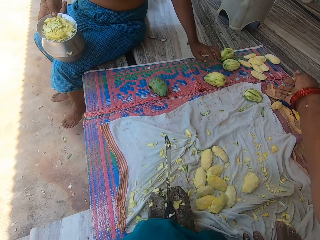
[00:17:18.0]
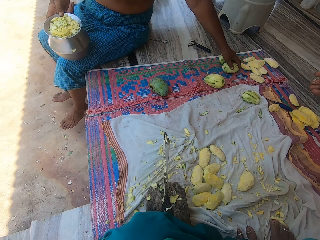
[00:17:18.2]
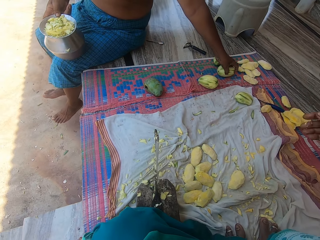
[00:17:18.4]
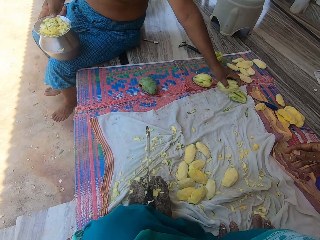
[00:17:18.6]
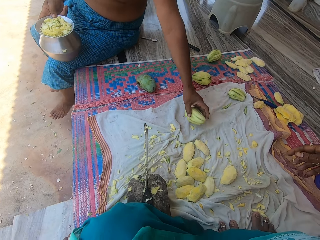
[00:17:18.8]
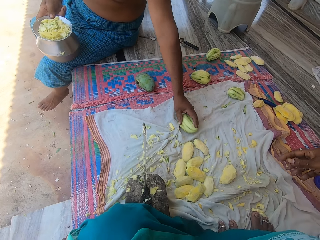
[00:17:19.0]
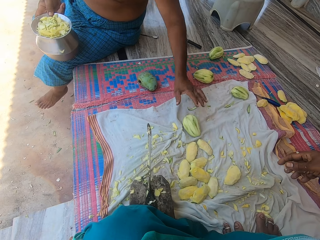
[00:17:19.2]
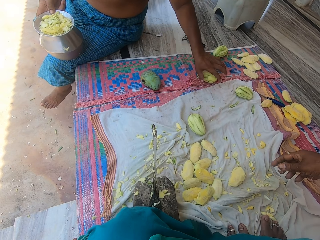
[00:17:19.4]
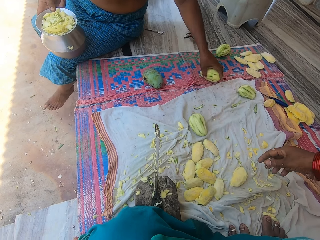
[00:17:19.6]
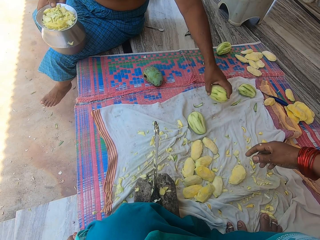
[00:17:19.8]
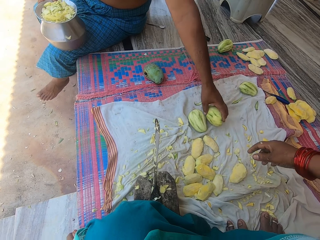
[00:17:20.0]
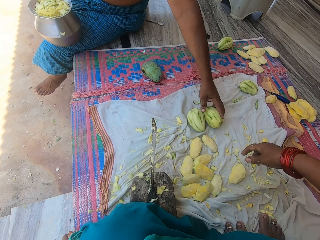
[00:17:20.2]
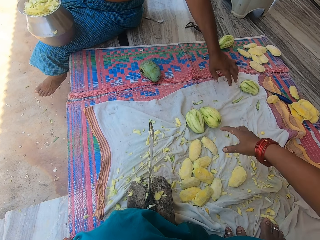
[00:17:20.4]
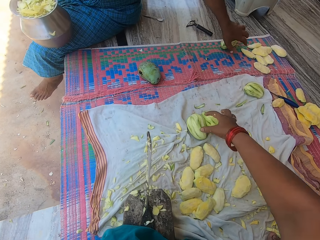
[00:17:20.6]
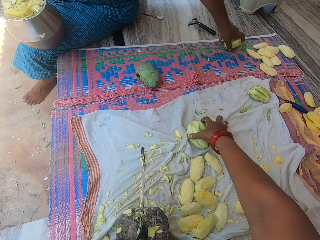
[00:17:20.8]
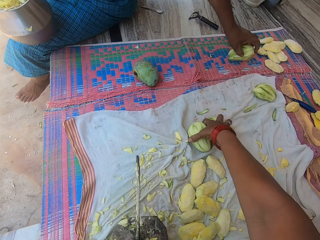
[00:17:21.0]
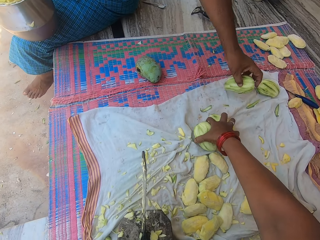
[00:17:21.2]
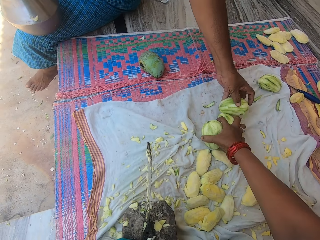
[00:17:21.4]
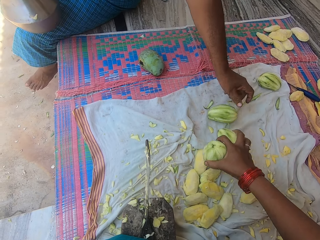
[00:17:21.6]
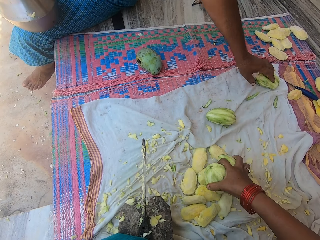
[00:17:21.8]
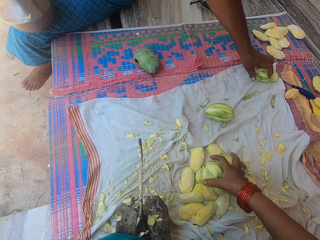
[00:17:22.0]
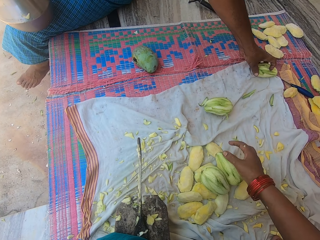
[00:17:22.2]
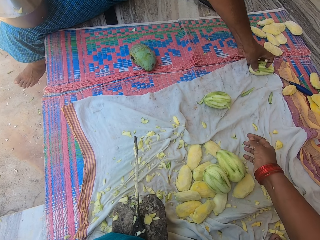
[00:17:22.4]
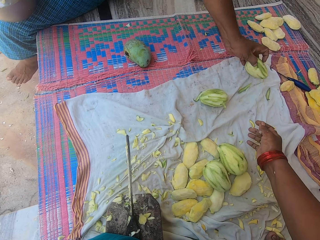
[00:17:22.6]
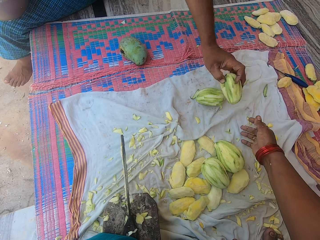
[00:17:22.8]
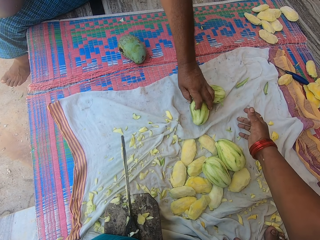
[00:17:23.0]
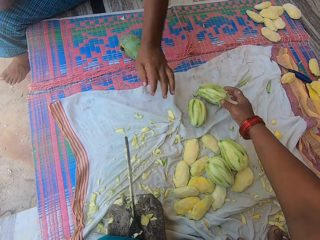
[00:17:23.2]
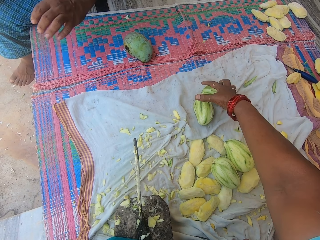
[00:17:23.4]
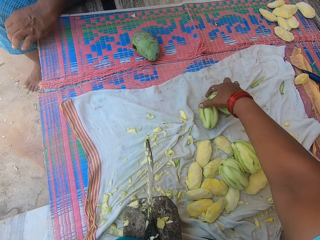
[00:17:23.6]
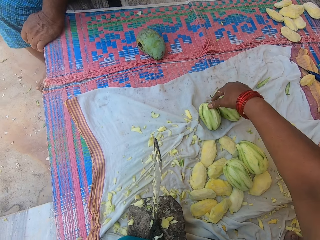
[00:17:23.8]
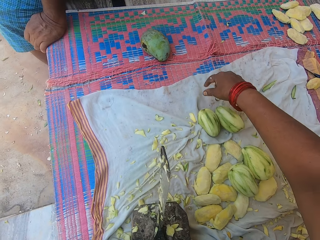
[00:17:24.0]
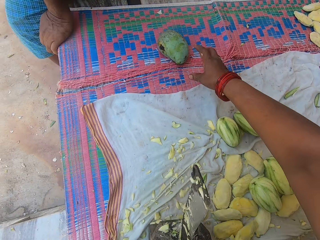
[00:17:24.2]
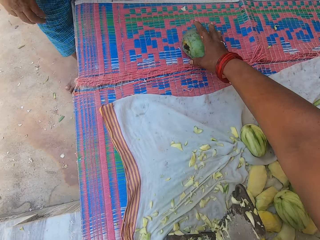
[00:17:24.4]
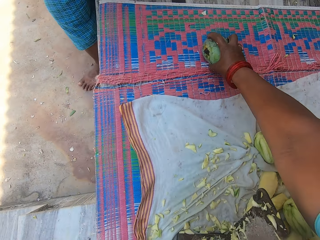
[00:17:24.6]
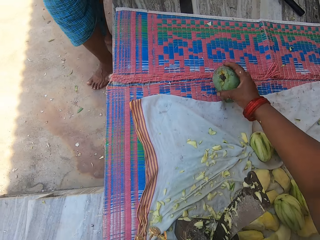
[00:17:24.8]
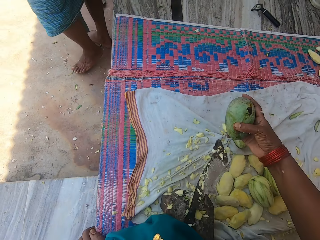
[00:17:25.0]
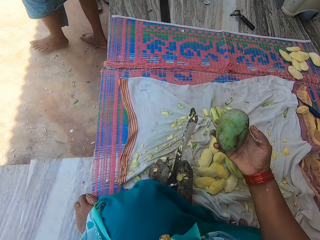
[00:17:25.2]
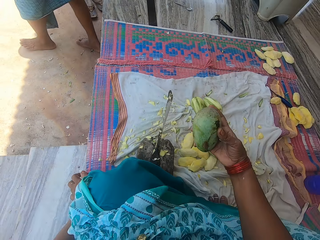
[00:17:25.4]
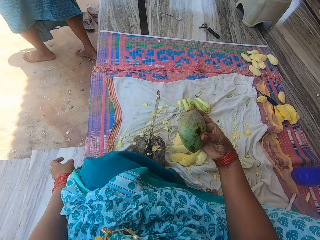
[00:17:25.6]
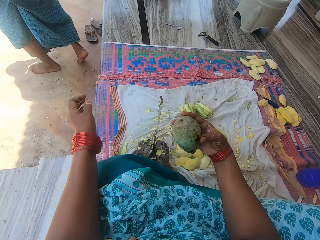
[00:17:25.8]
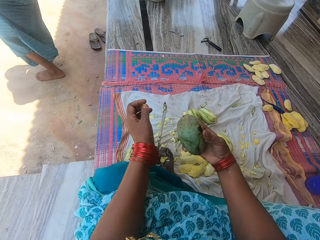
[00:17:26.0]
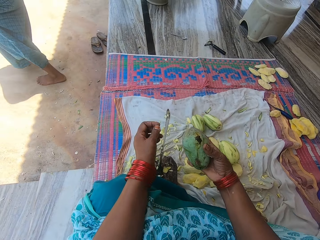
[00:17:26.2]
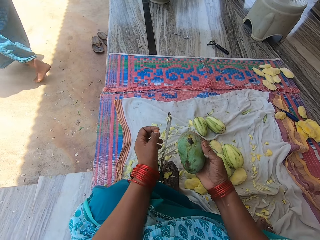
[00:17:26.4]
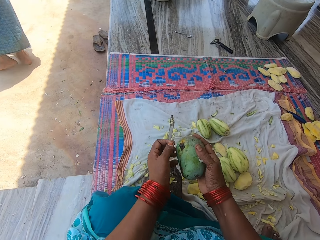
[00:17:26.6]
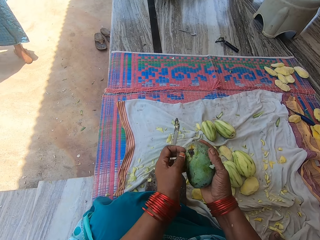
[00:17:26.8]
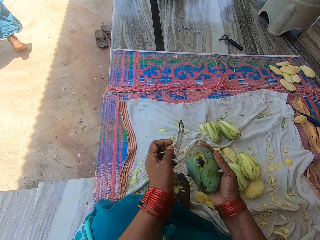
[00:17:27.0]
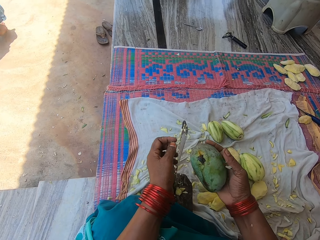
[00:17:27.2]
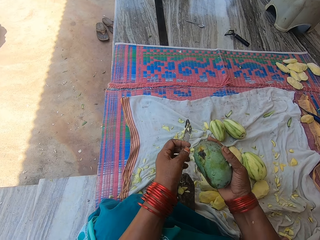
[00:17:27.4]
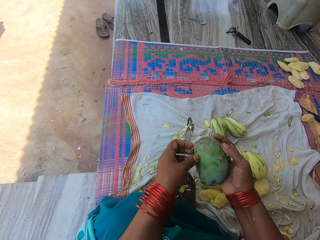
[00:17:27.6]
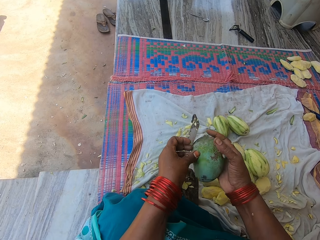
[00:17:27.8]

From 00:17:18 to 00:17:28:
A man picks a peeled unripe mango on the mat. He places the mango on the mat. He picks a peeled unripe mango on the mat. He places the mango on the mat. The camera wearer picks up two mangoes on the mat. The man picks a peeled unripe mango on the mat. He places the mango on the mat. The man picks up a mango on the mat. The camera wearer places the mangoes on the mango seeds on the mat. The man drops the mango on the mat. The camera wearer pushes two mangoes on the mat. The man walks away from the balcony. The camera wearer picks up a mango on the mat. The man walks around the compound.

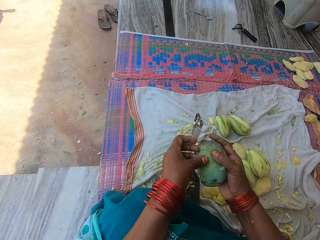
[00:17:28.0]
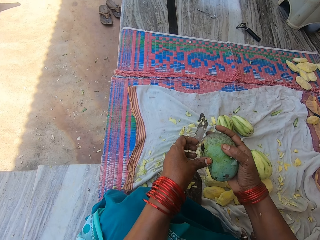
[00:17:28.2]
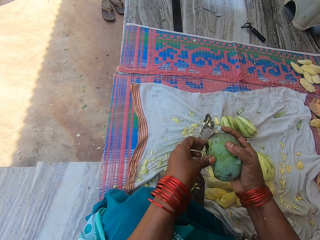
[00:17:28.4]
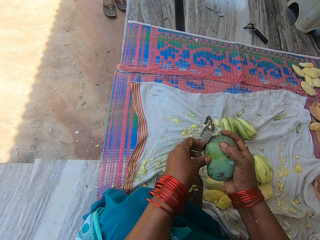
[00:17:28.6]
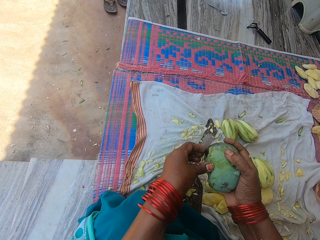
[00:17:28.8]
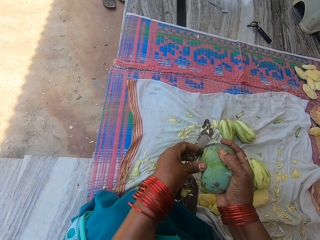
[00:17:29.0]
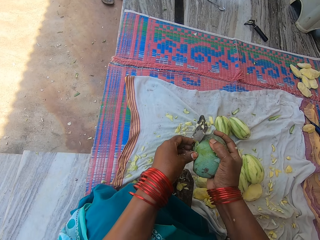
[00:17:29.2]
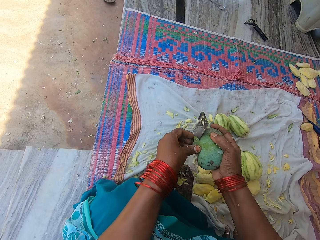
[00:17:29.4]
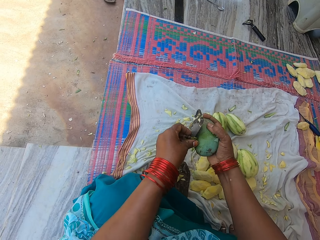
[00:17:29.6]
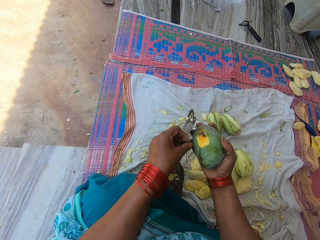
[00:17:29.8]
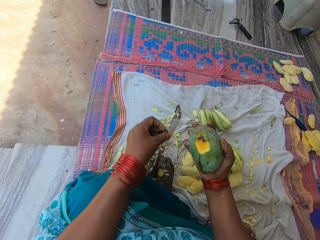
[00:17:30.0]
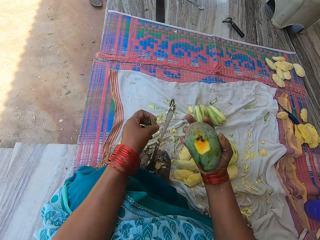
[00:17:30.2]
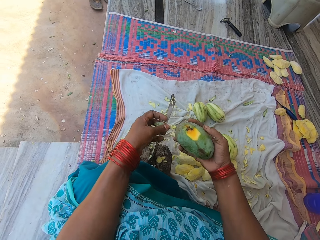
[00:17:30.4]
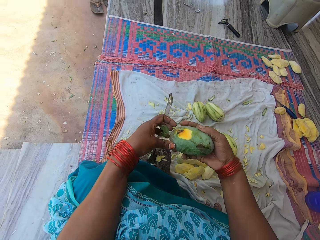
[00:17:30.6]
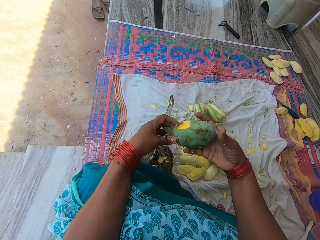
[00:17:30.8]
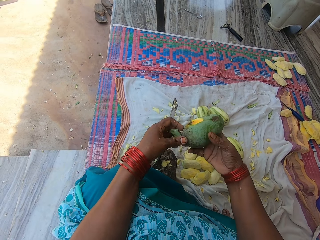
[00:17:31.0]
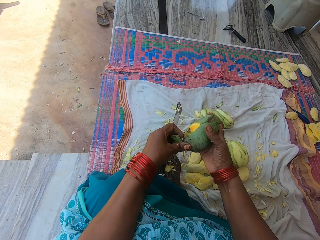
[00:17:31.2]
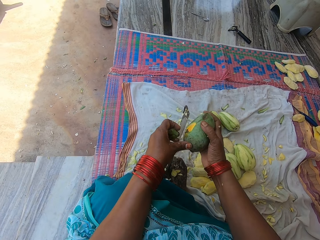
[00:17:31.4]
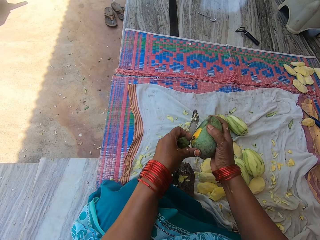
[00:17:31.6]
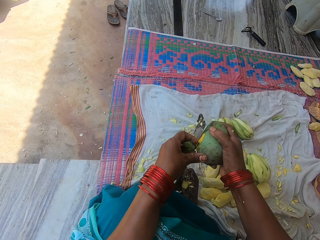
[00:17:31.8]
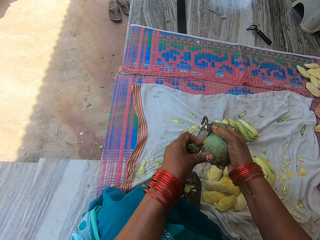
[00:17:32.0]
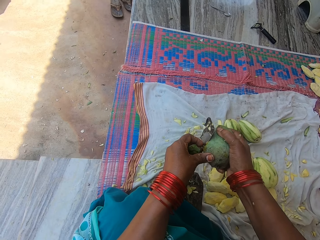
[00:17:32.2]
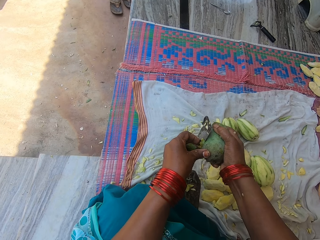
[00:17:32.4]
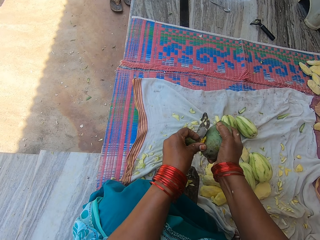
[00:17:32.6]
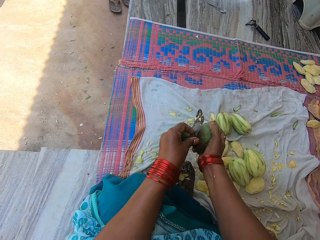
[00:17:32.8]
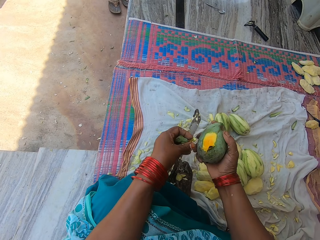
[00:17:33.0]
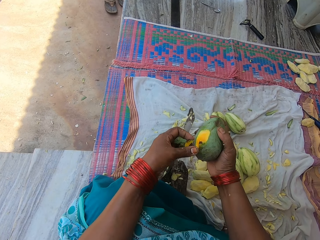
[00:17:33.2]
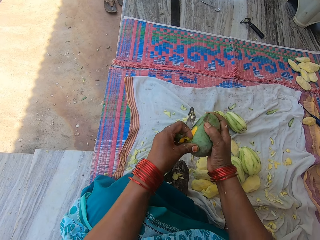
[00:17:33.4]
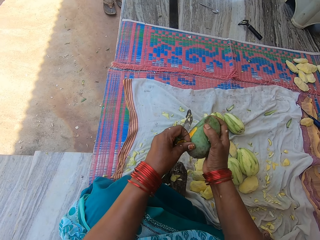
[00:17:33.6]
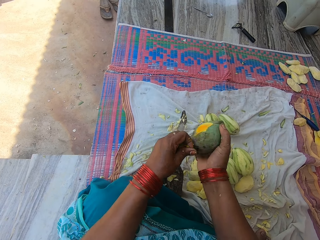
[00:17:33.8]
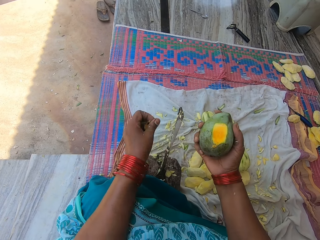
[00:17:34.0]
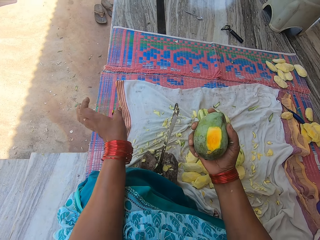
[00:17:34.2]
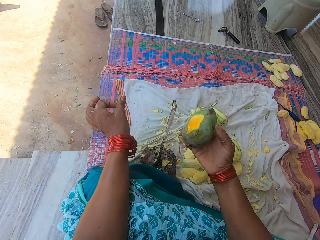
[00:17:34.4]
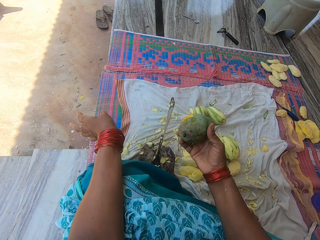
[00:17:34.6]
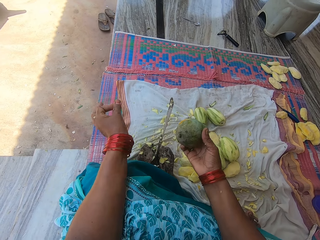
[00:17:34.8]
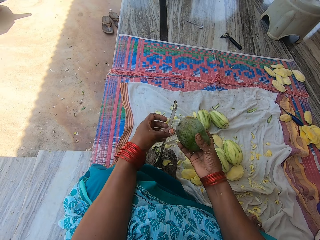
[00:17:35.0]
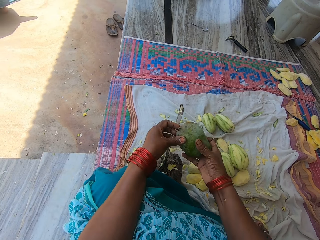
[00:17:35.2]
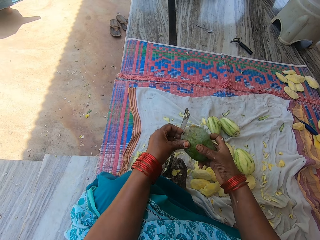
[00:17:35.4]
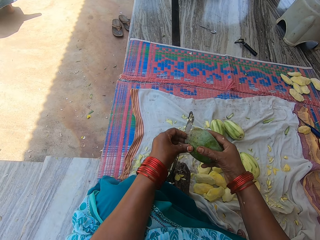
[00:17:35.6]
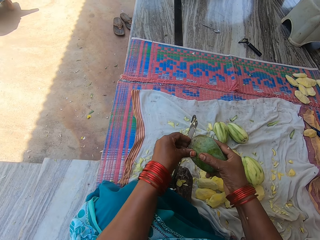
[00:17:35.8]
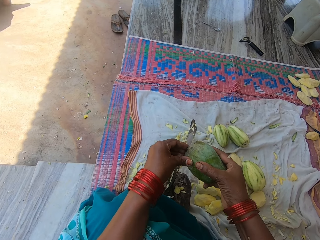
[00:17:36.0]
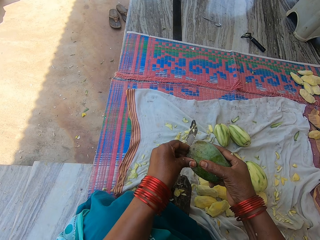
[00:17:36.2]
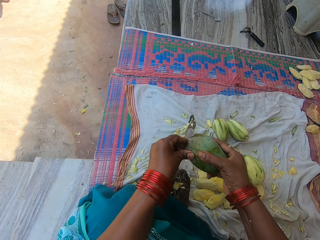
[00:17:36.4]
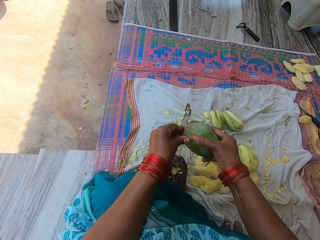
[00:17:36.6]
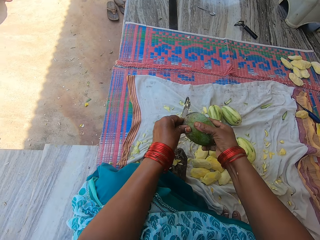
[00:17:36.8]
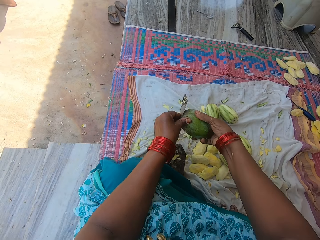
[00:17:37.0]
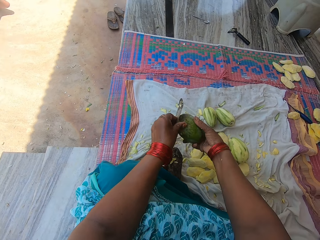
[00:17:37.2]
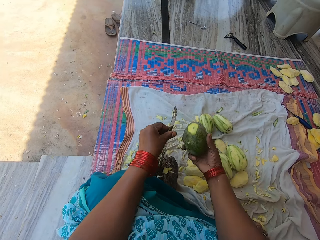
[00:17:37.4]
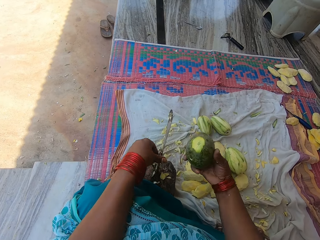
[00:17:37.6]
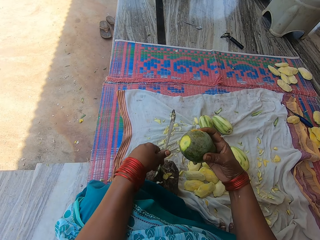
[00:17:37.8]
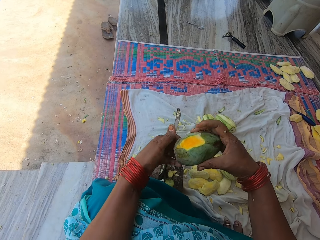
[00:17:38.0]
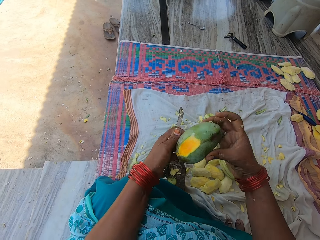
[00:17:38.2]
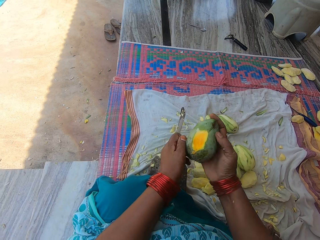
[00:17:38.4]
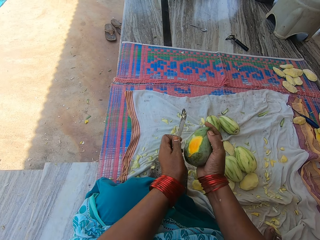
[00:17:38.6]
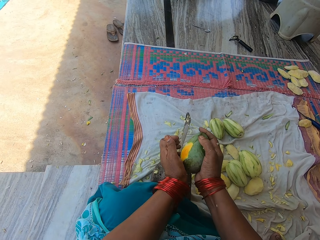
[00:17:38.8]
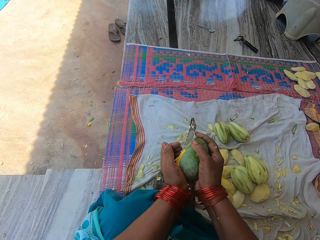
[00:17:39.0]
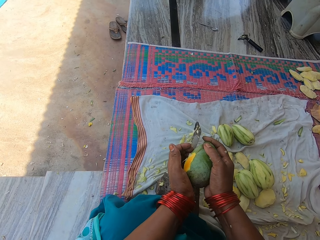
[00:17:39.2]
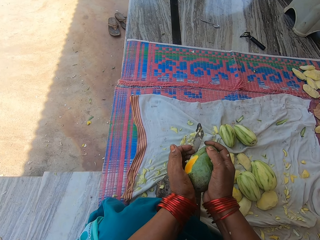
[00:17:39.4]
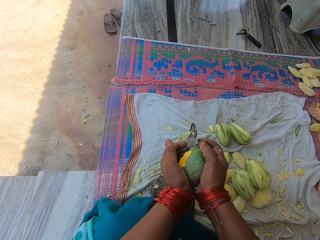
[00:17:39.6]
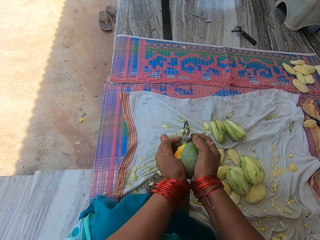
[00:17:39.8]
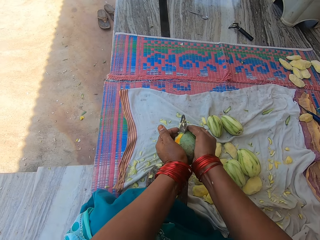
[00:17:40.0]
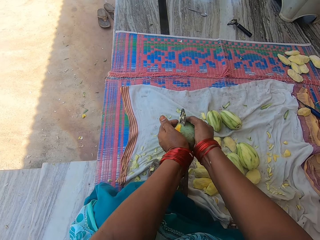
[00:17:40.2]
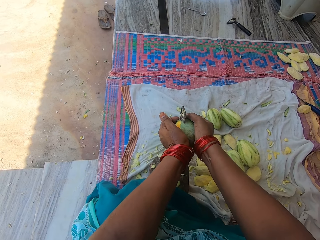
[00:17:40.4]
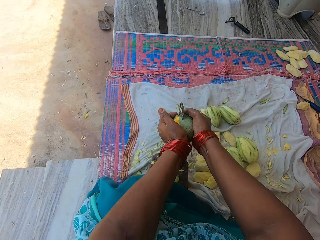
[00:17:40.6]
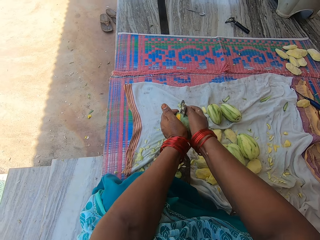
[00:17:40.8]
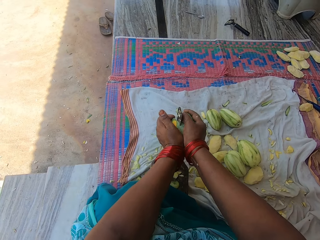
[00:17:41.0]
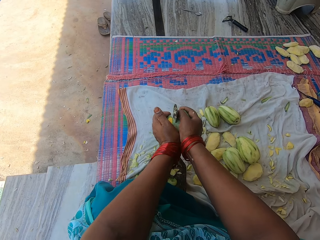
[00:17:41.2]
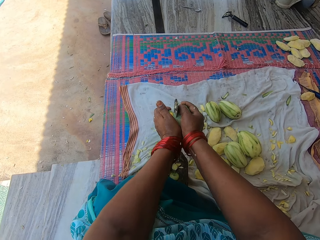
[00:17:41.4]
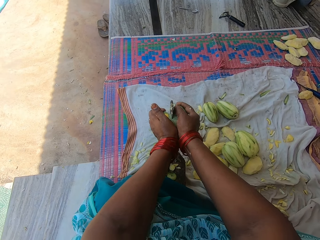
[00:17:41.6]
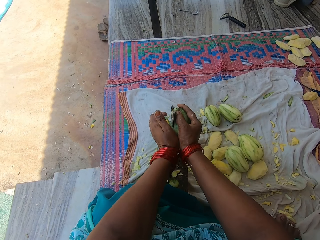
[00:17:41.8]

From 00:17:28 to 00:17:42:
The camera wearer peels the mango with the knife on the knife stand. They peel the mango with the knife on the knife stand again. They throw away the mango peels. They peel the mango with the knife on the knife stand. They throw the mango peel on the knife stand. They cut the mango into two with the knife.
